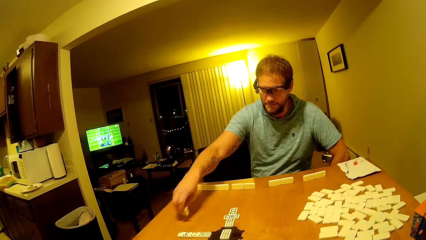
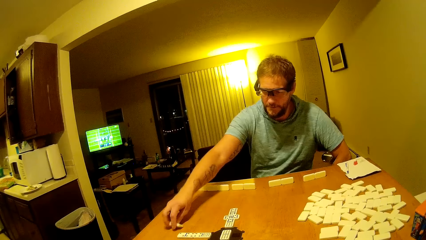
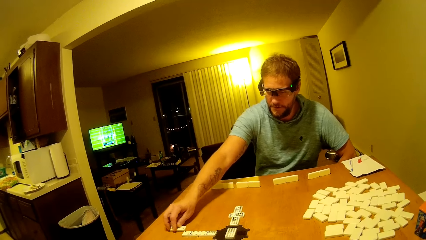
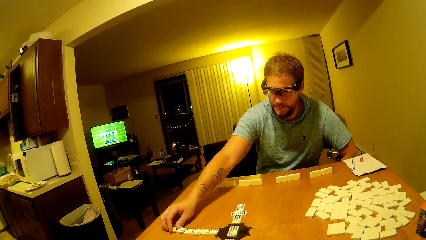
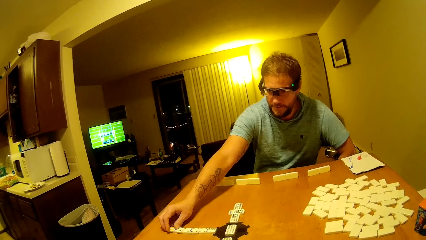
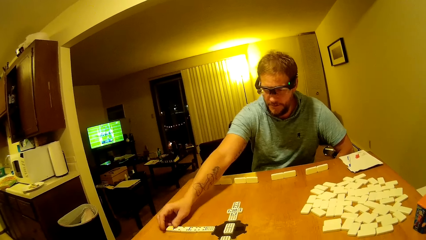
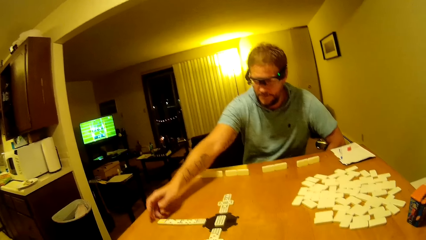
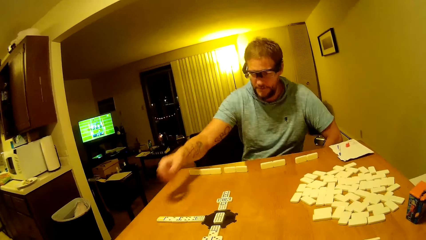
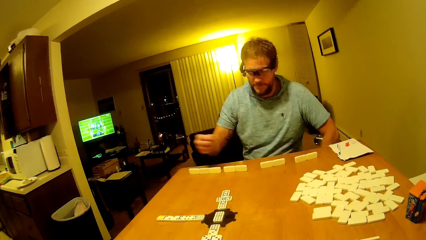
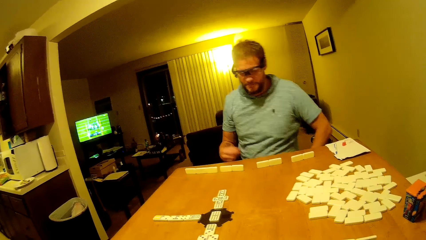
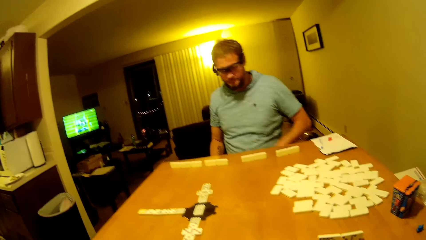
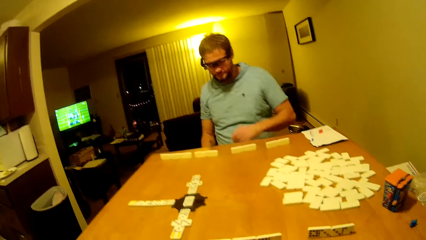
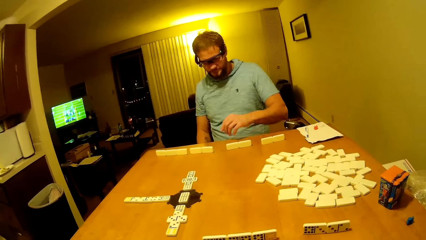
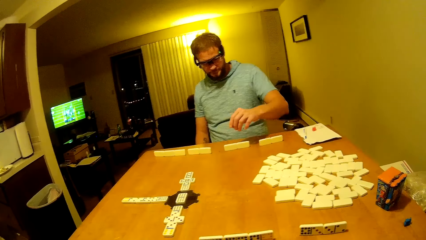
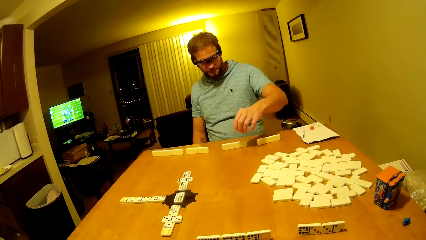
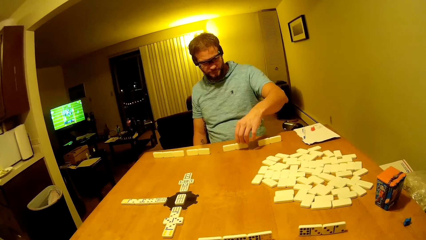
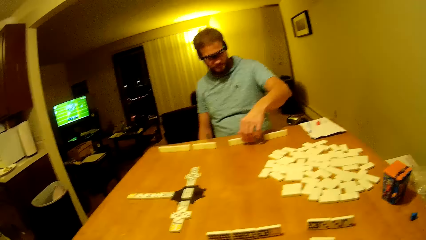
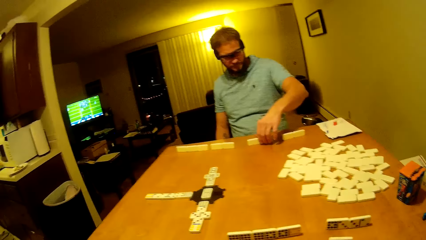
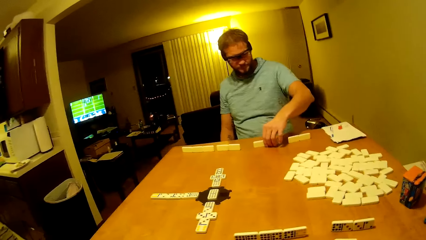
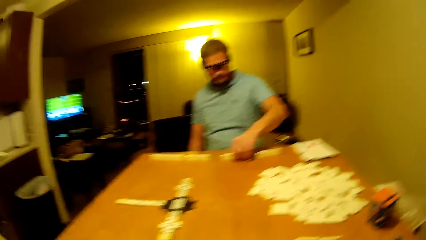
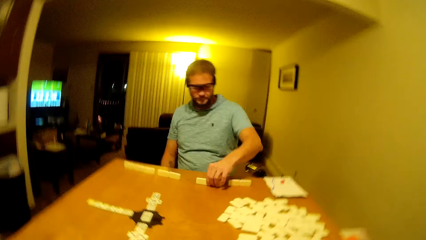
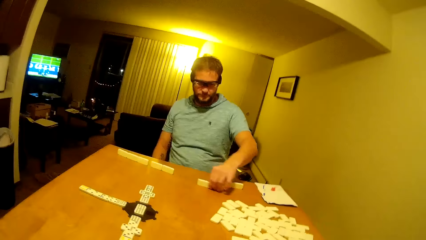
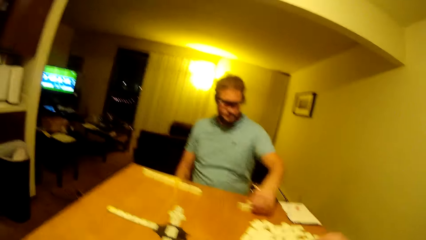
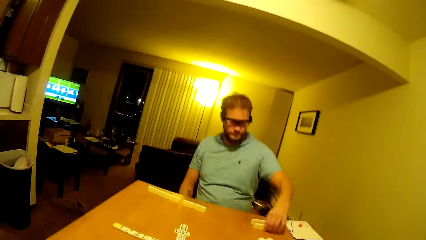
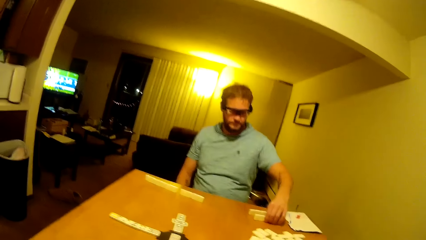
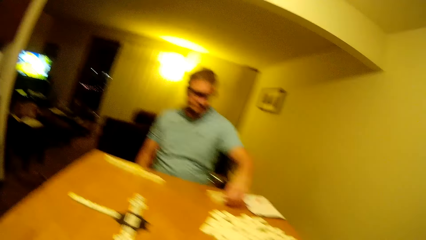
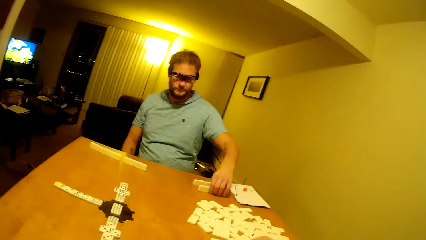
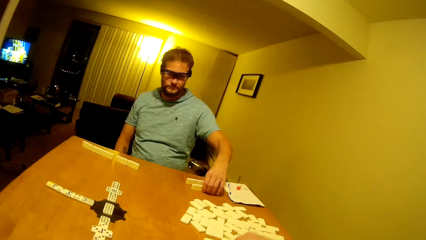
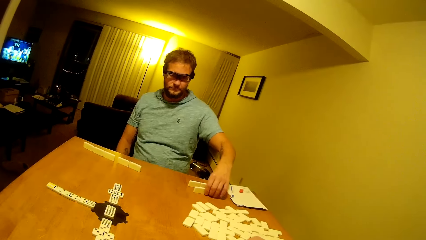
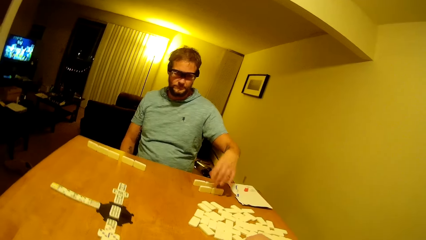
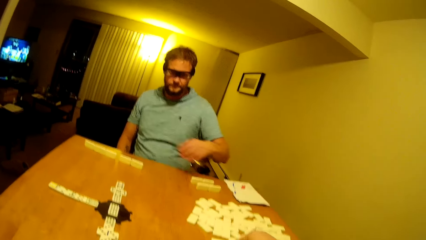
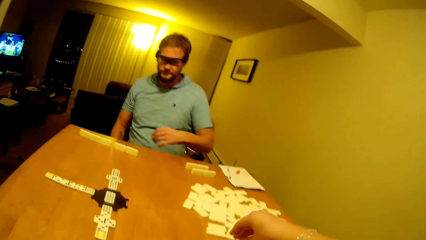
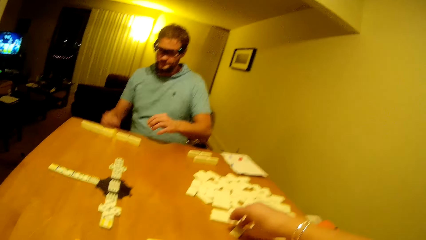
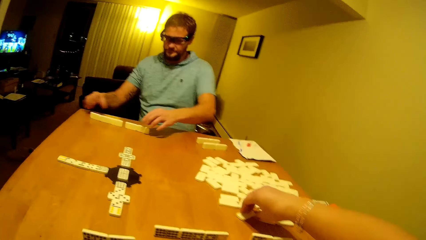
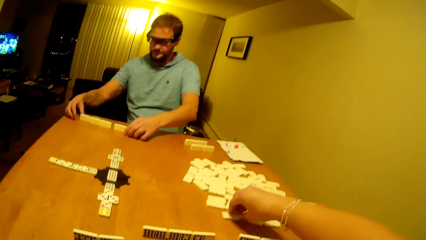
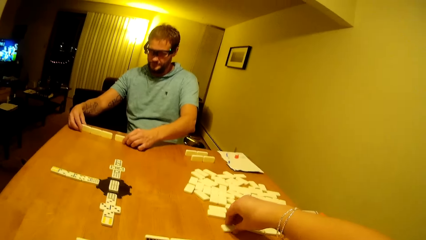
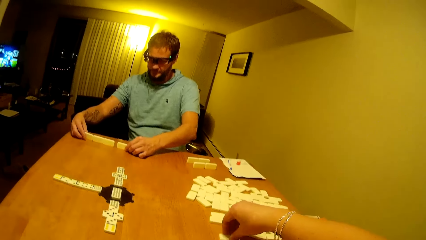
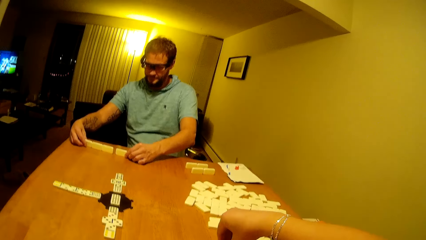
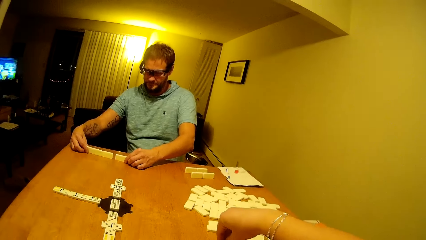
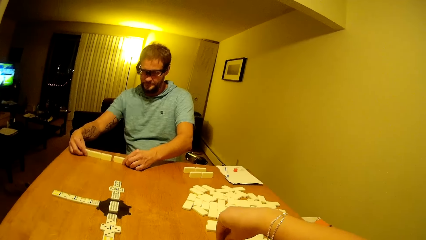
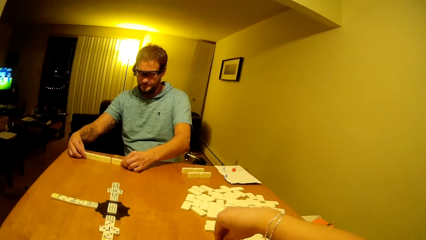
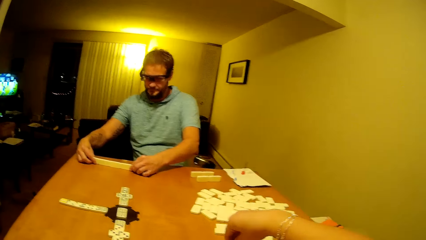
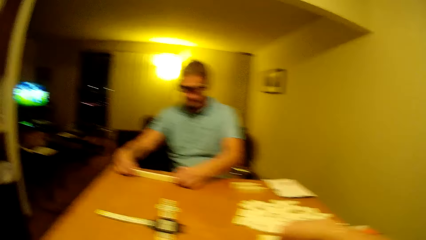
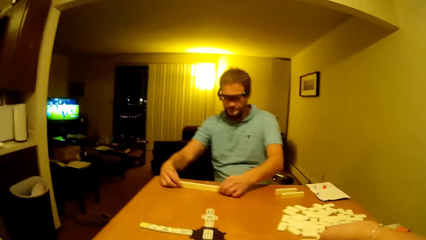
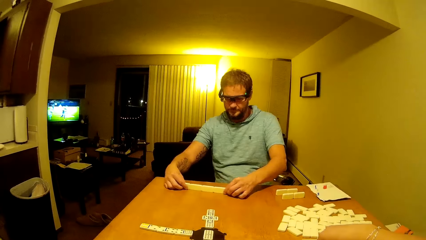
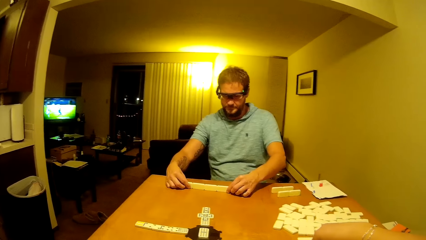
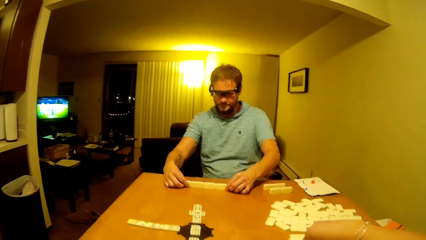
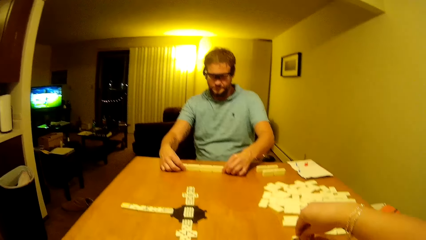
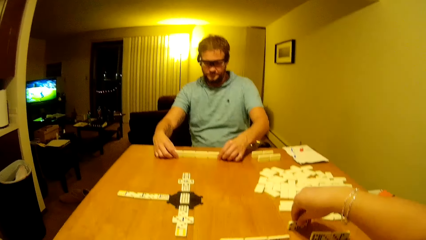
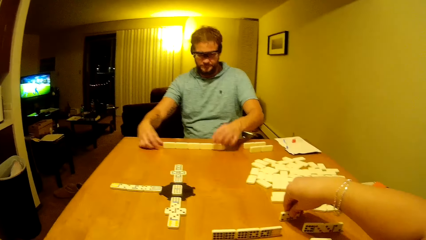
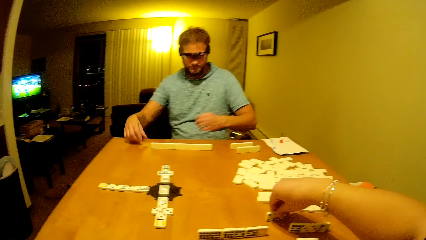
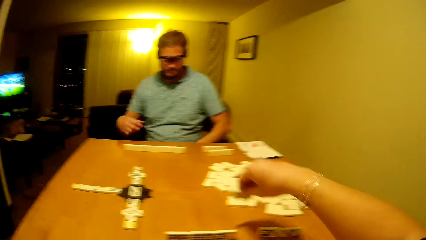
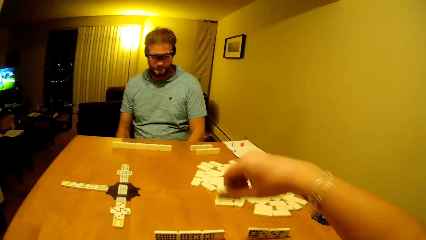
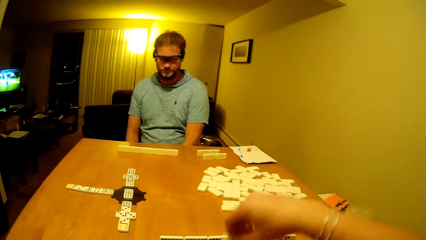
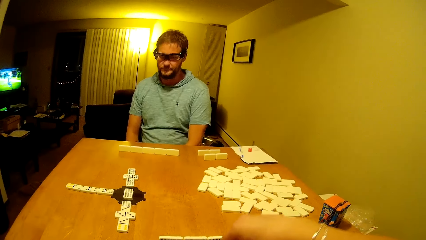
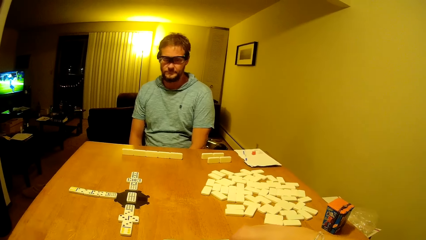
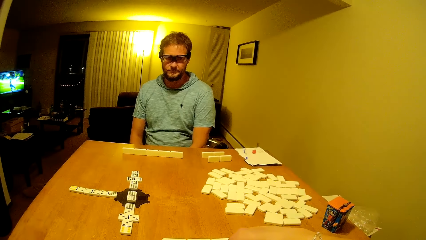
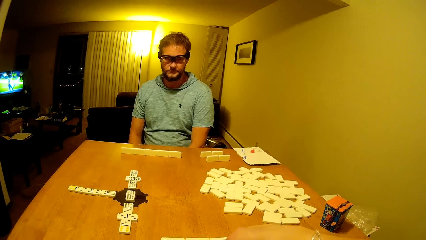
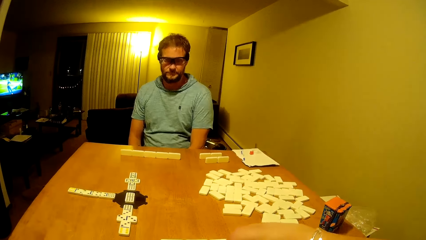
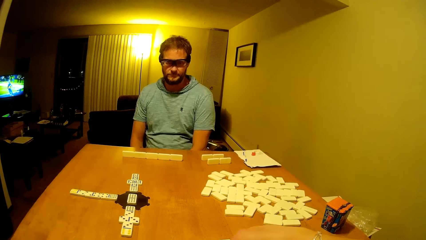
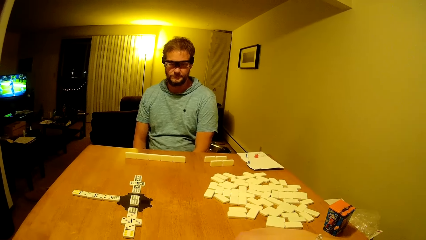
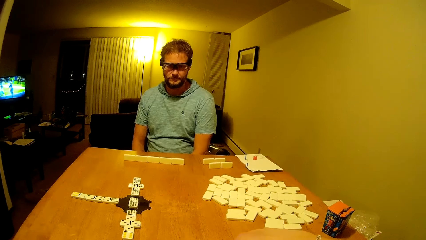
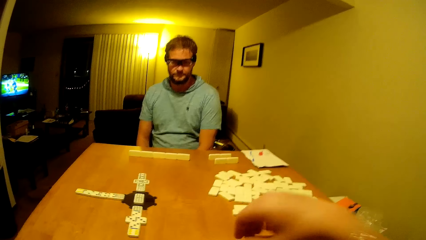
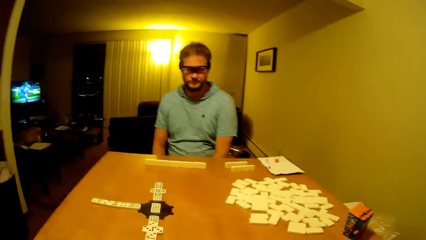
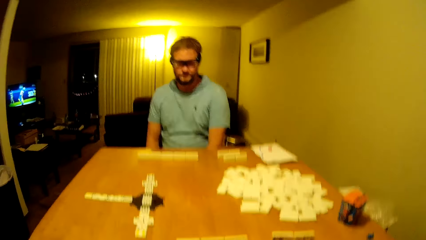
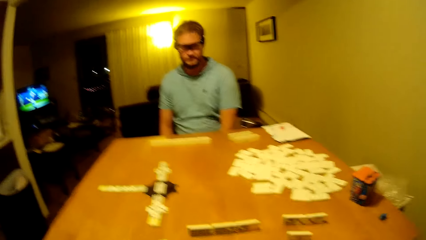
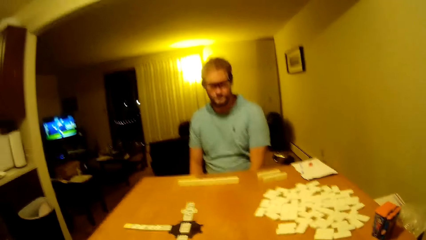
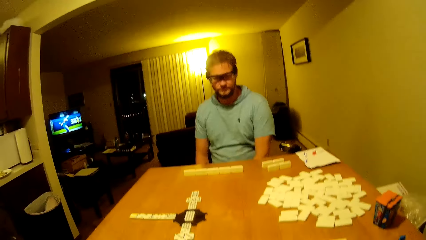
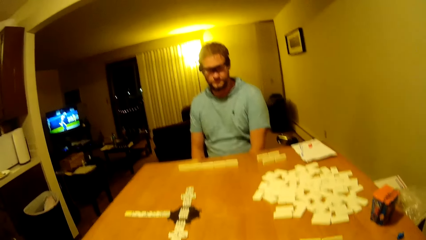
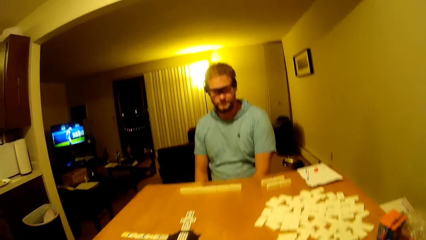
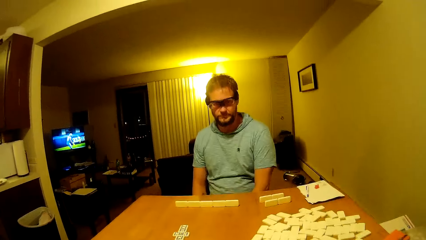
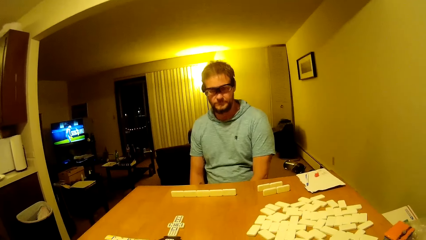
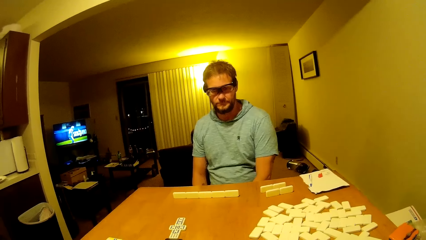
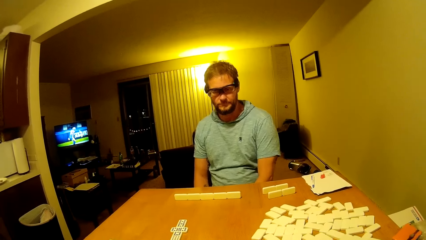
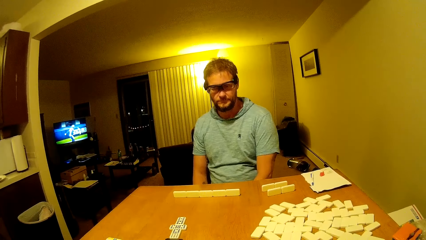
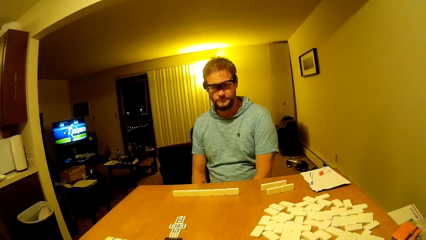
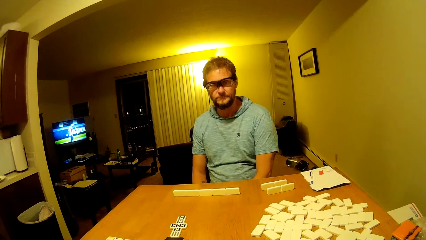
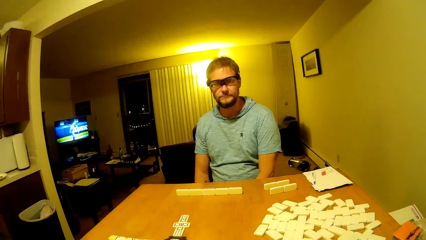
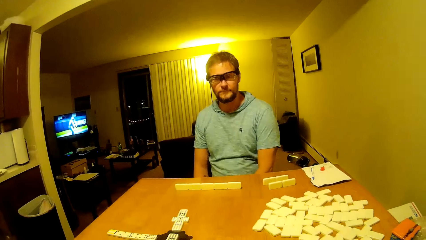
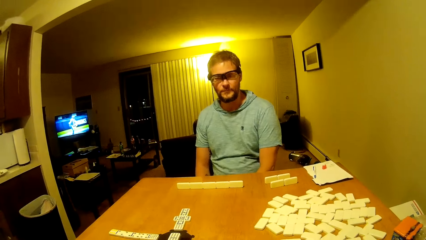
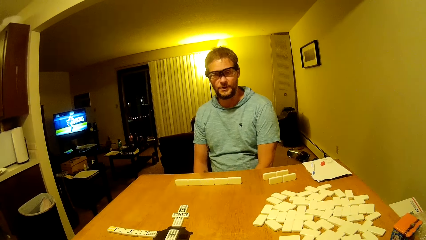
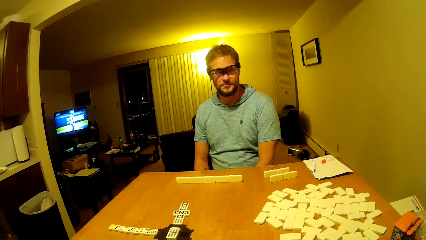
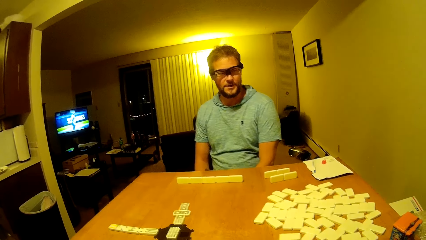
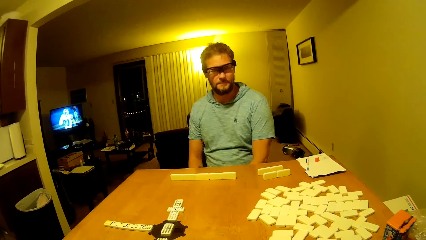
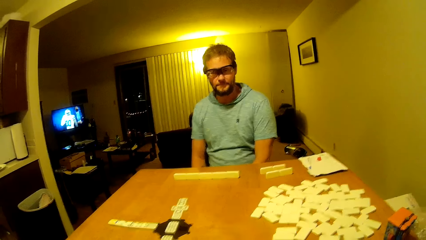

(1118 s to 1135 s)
The man plays the piece. The man moves the dice on the table. The man puts a hand down. The man moves the dice. The man arranges the piece. The camera wearer moves a hand towards the dice. The man lifts a hand up. The camera wearer takes a piece. The man arranges the piece. The man moves the dice. The man pushes the dominoes together. The camera wearer lifts up a dice. The man puts his hand down. The camera wearer puts the dice on the table. They make a sound. They look around.
